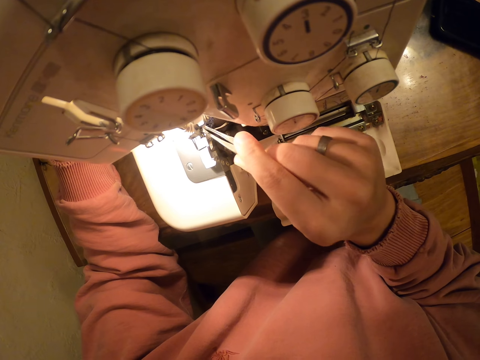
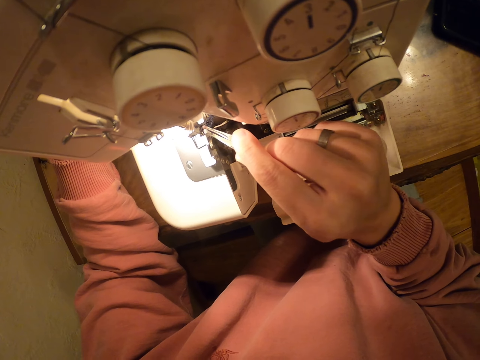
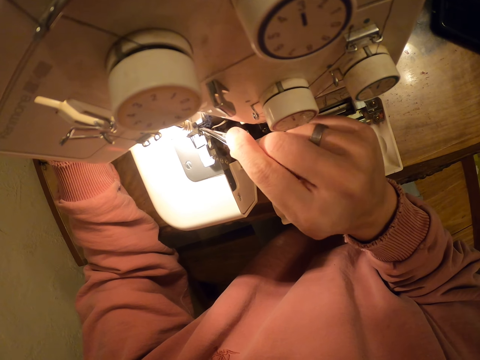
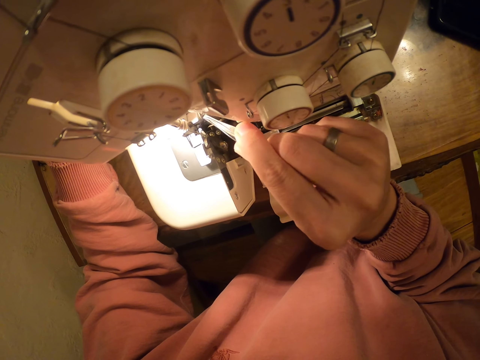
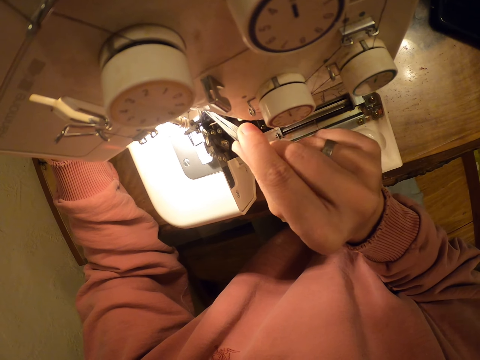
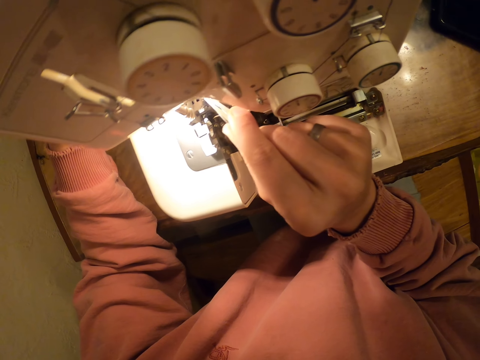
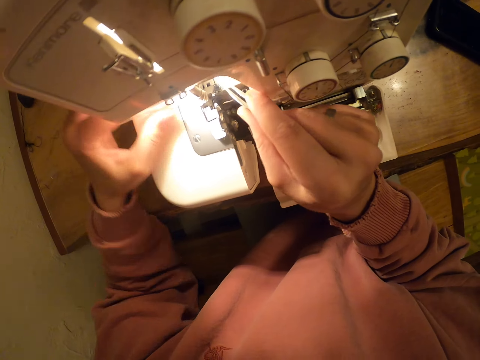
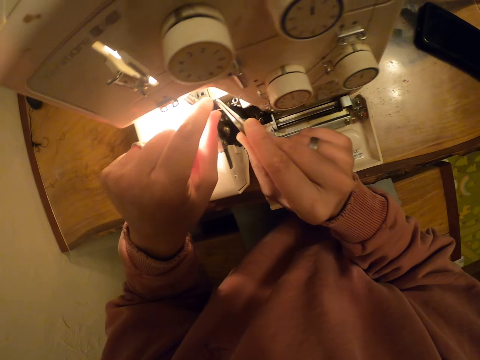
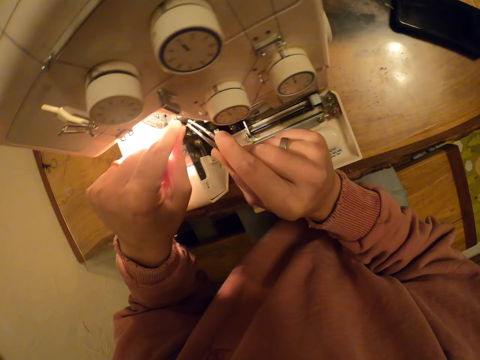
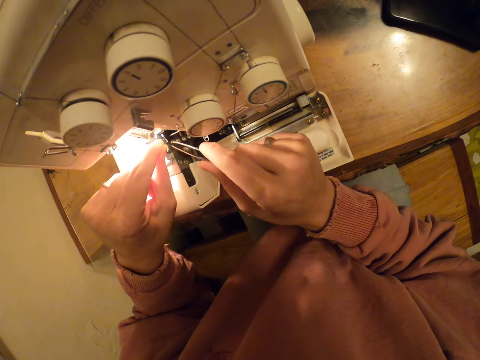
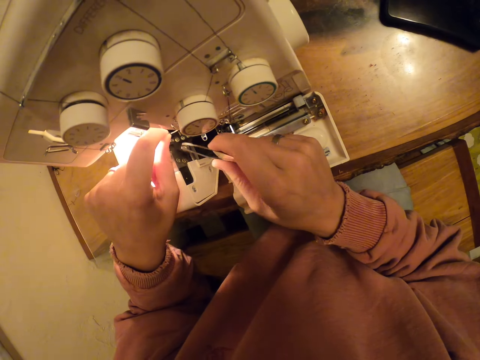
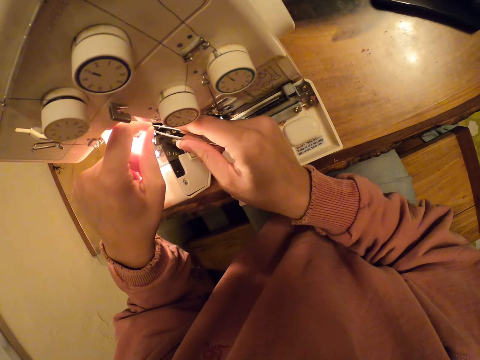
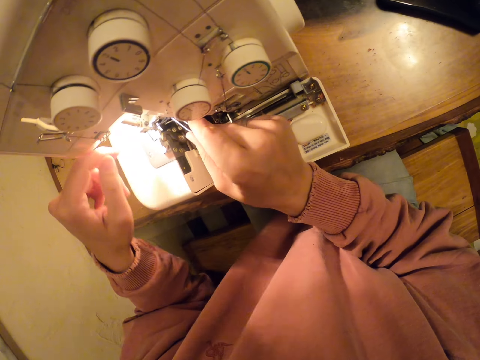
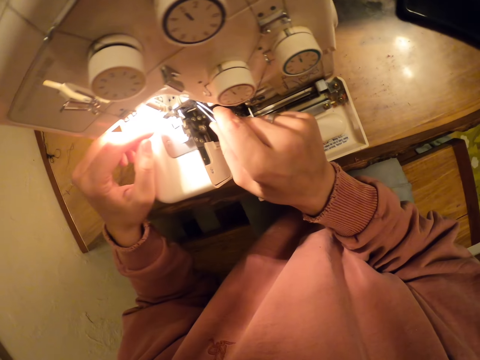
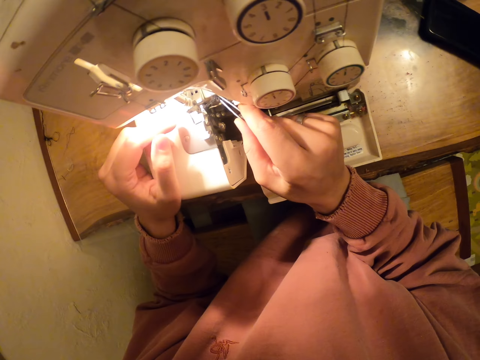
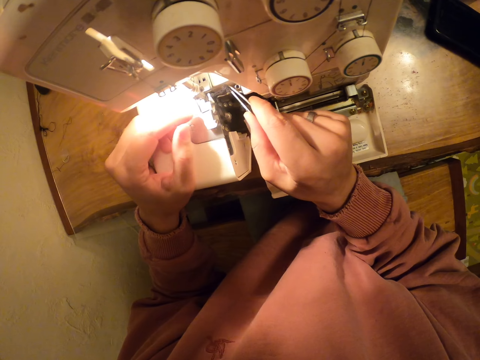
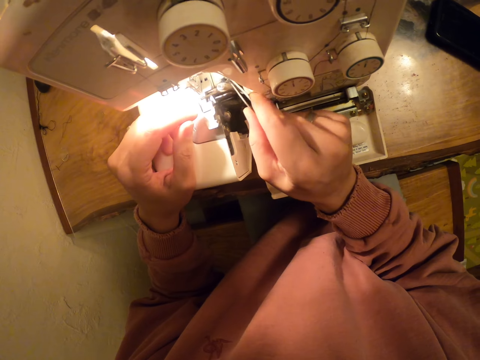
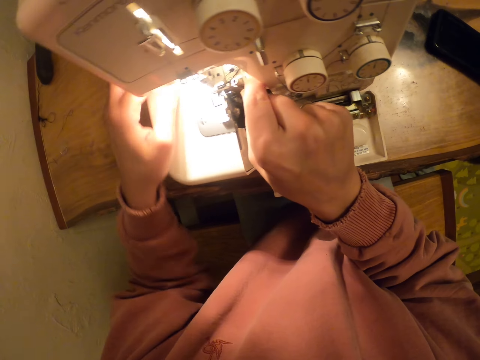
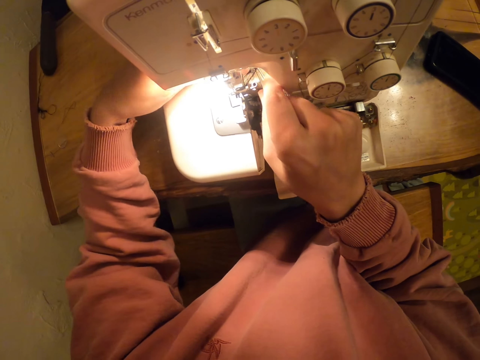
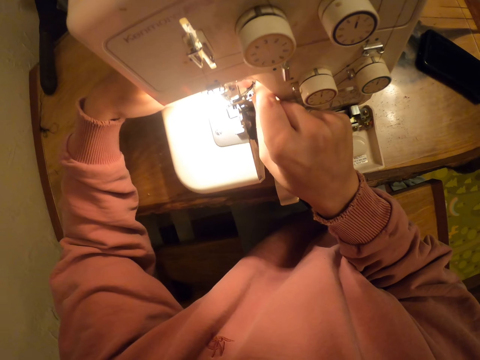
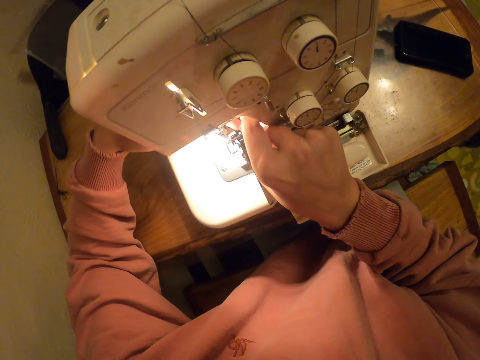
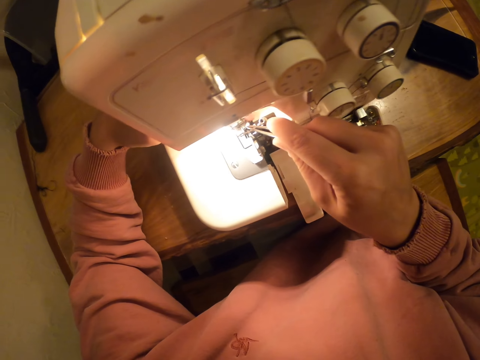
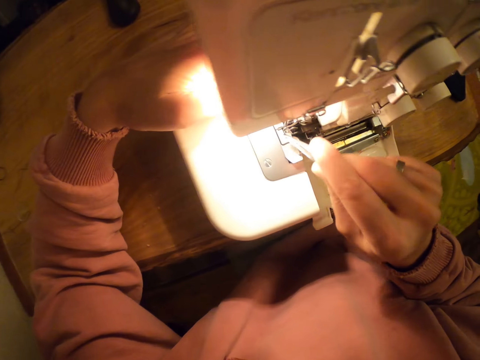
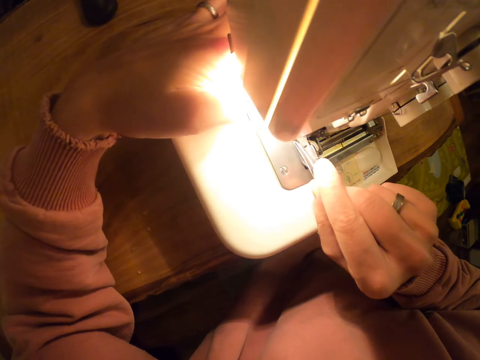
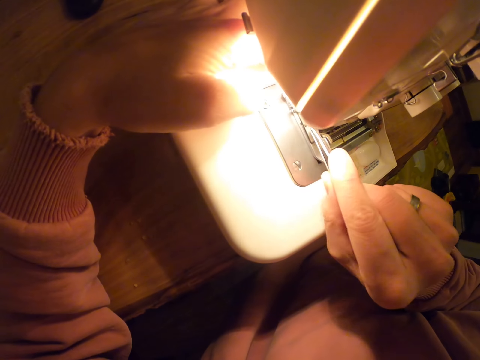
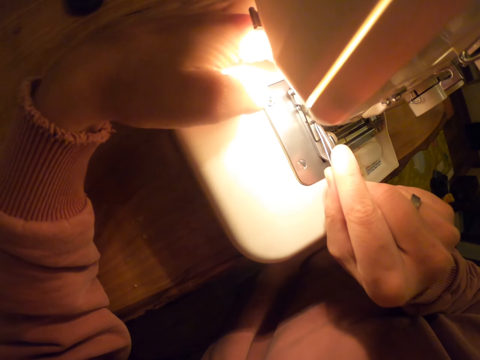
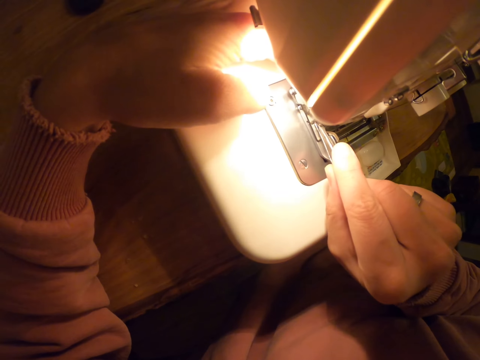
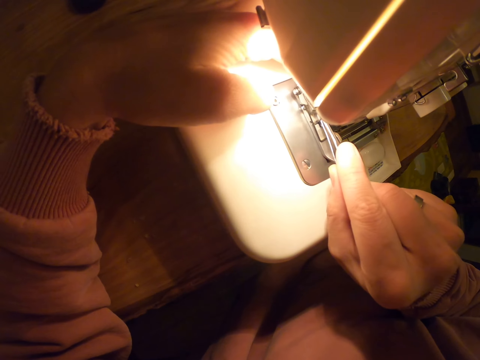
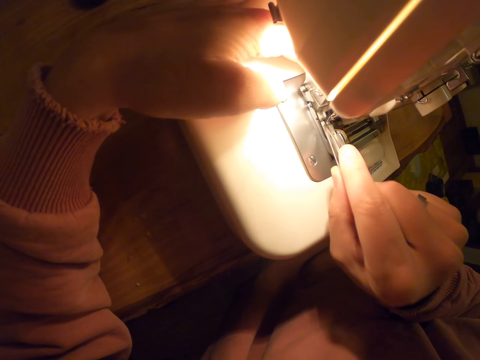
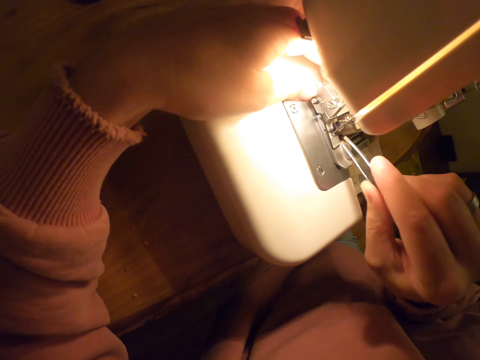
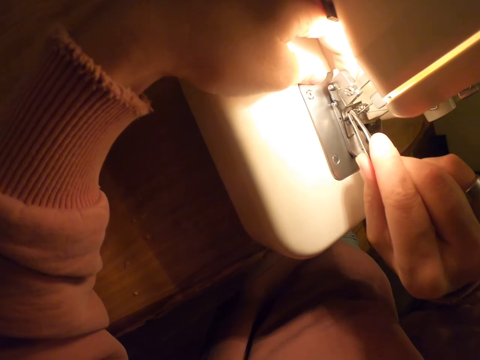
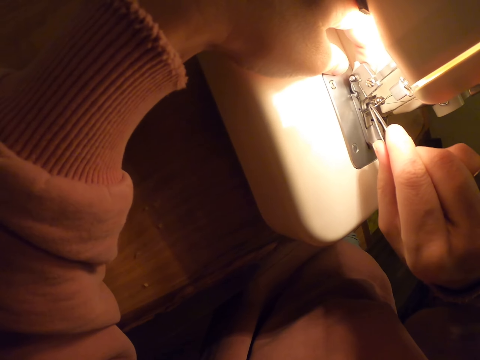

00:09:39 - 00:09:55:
The camera wearer pulls the thread with something. They pull the thread with something again. They hold the thread with the left hand. They pull the thread with something. They run the sewing machine. They hold the thread with the left hand. They pull the thread with something.

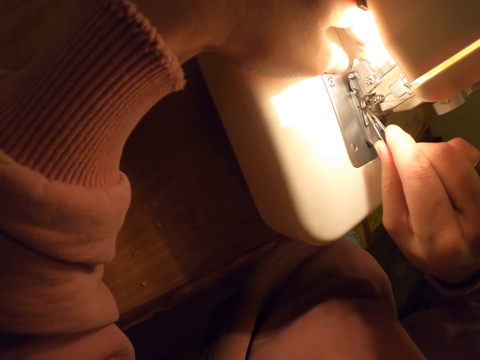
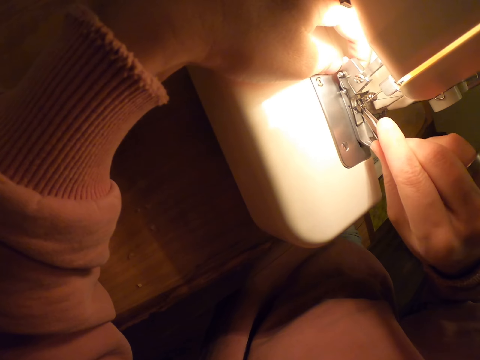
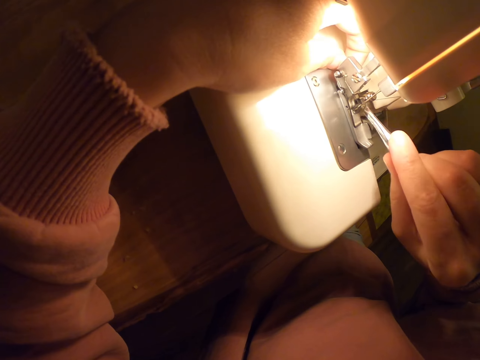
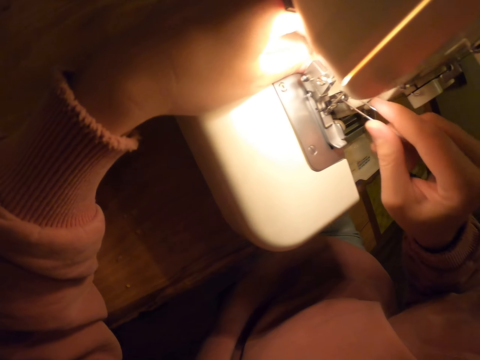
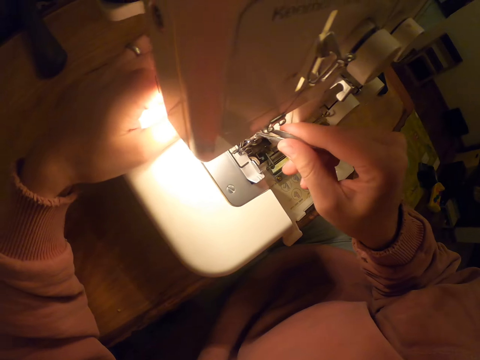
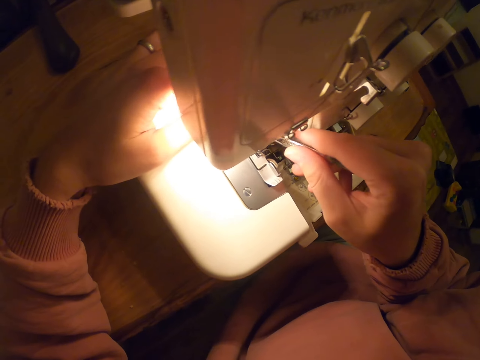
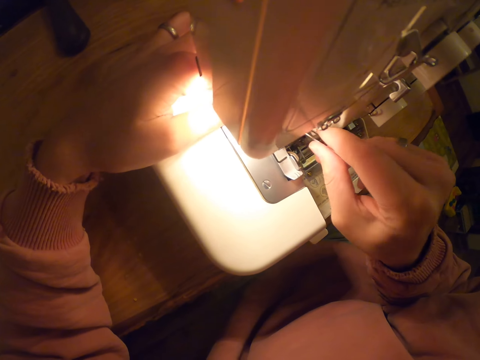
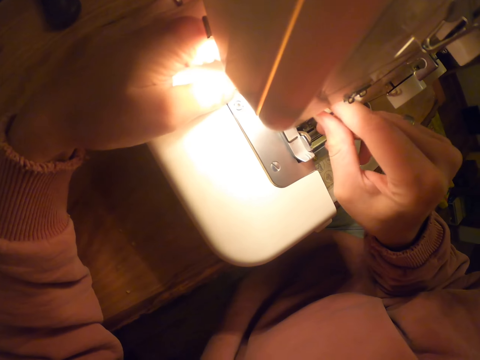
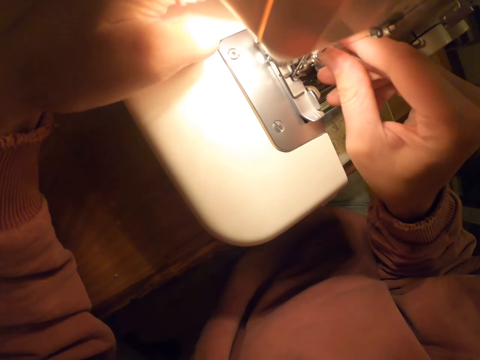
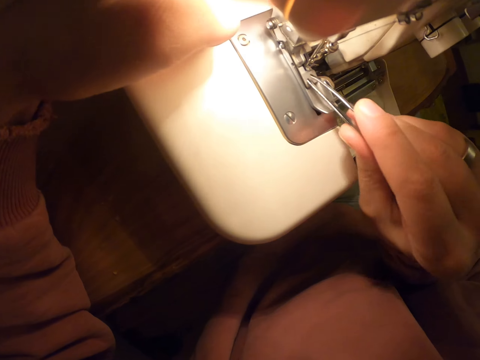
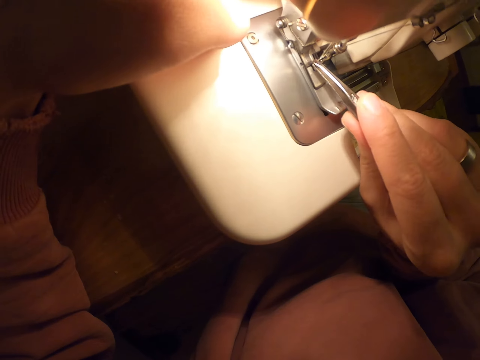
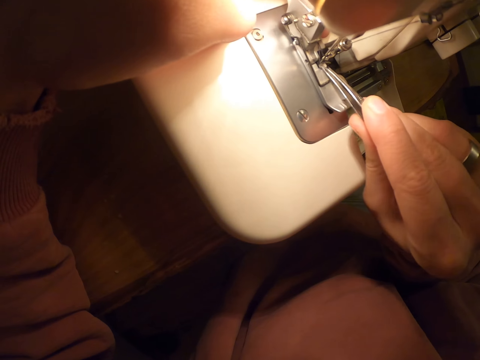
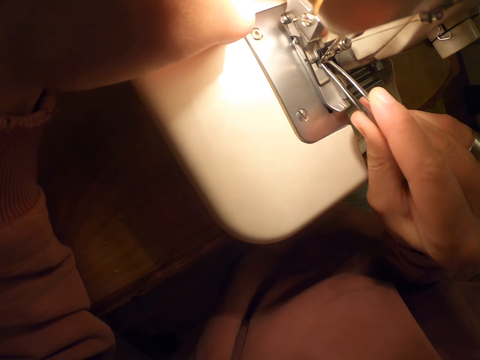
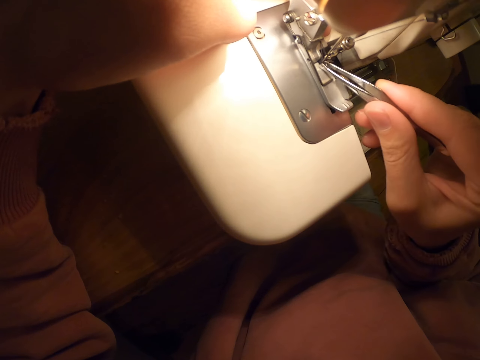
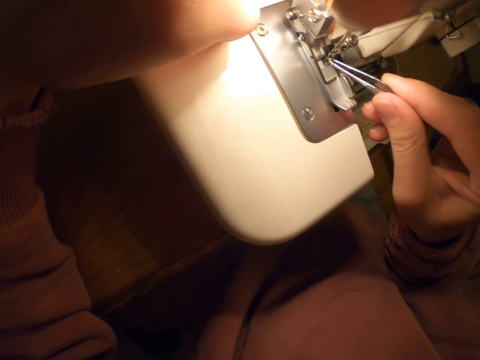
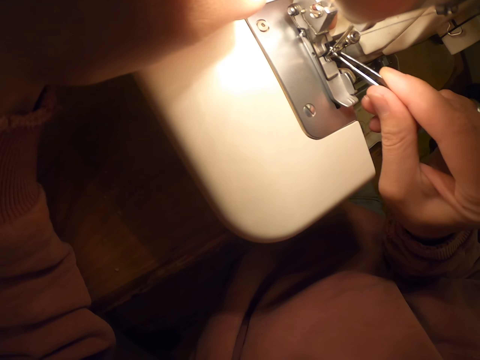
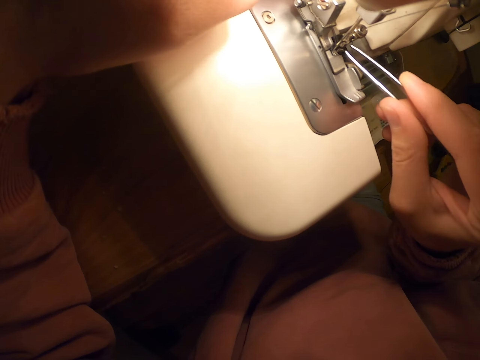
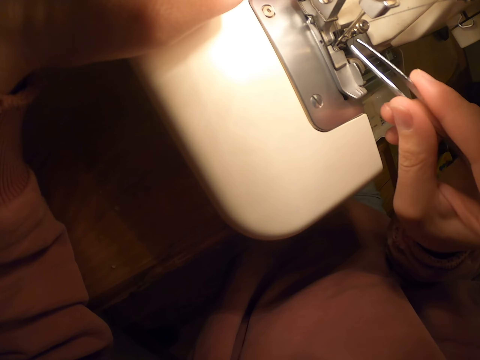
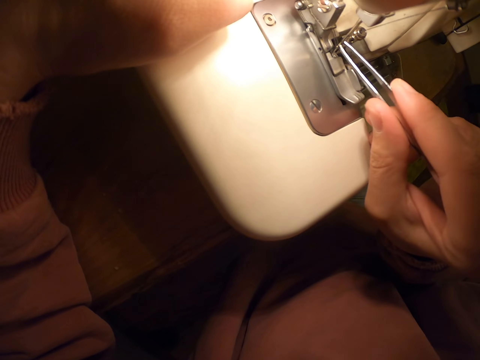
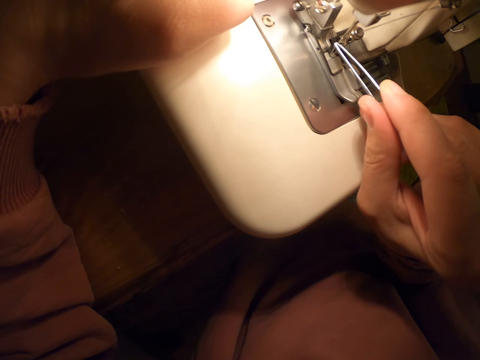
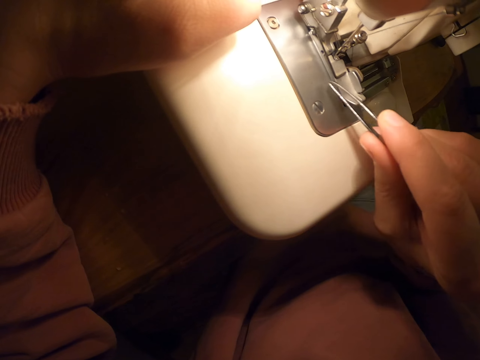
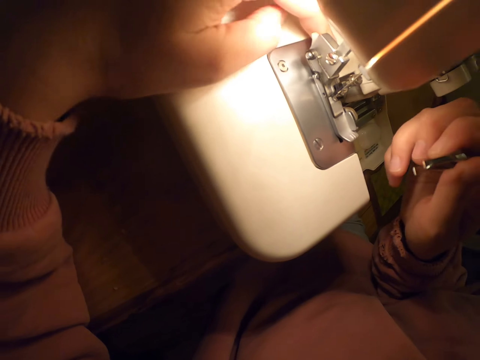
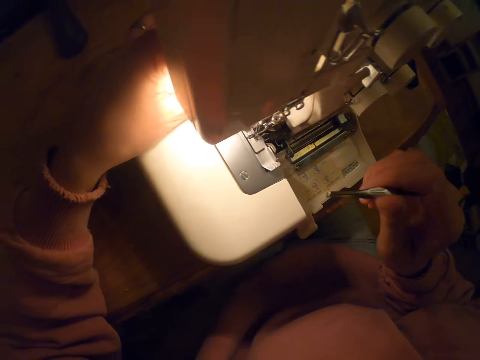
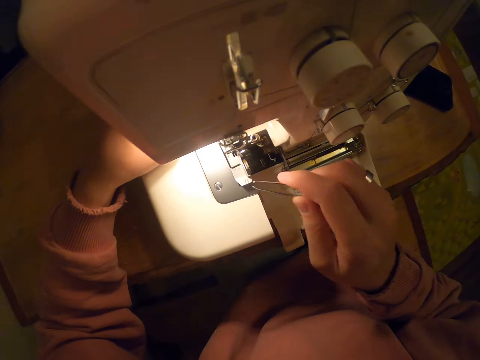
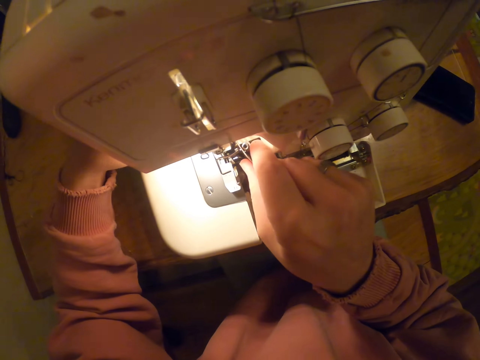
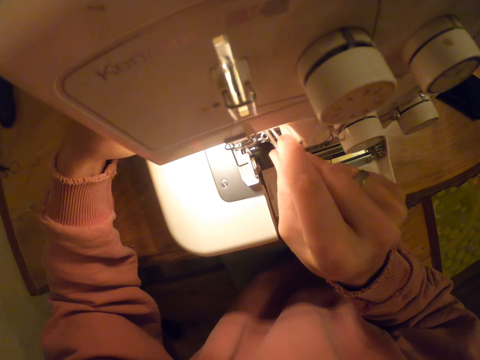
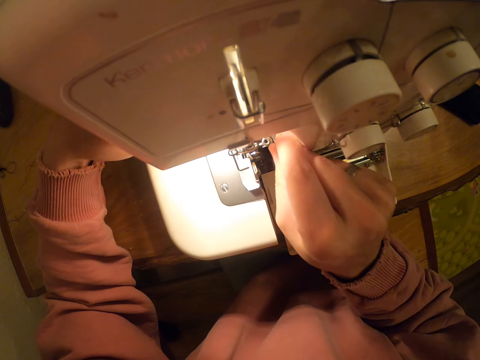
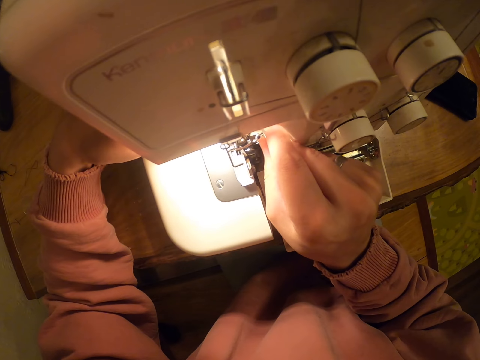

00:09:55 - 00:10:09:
The camera wearer holds the sewing machine with the left hand. They pull the thread with something repeatedly. They hold the sewing machine with the left hand.
